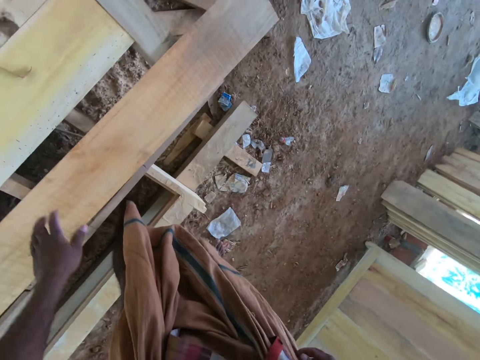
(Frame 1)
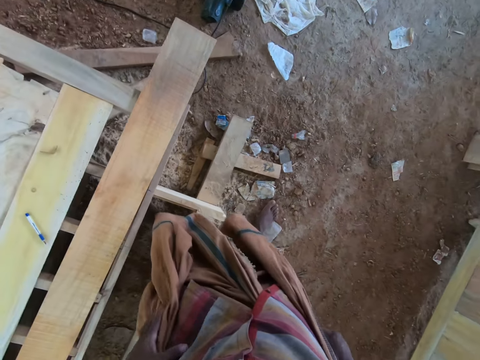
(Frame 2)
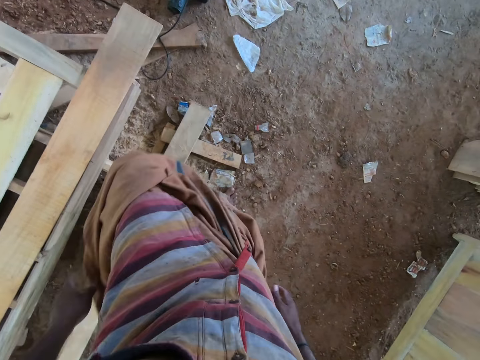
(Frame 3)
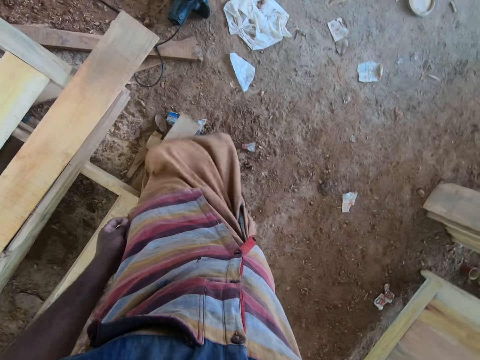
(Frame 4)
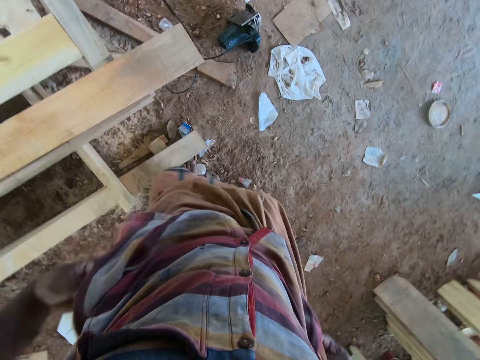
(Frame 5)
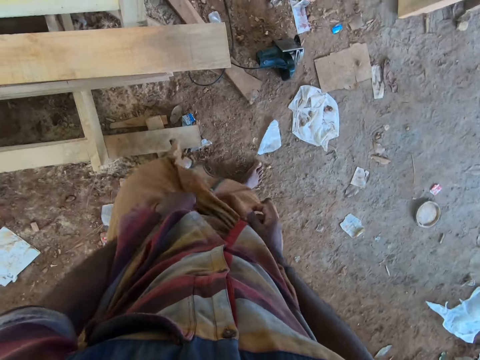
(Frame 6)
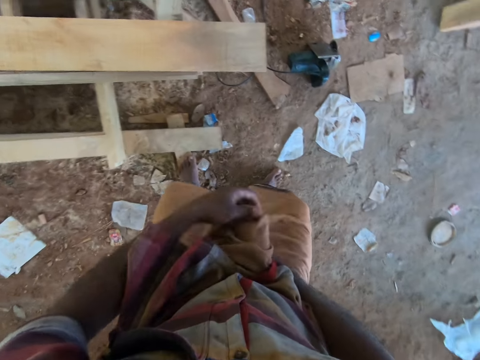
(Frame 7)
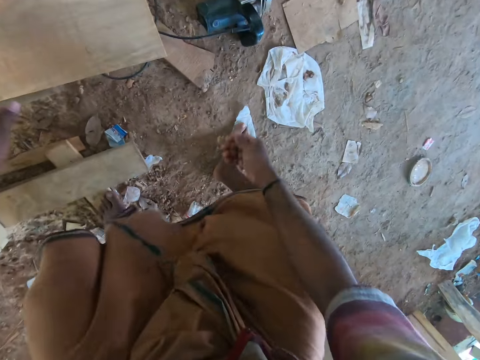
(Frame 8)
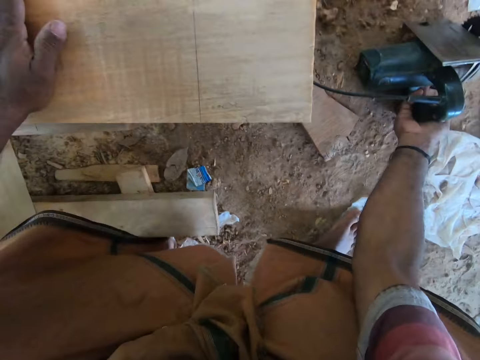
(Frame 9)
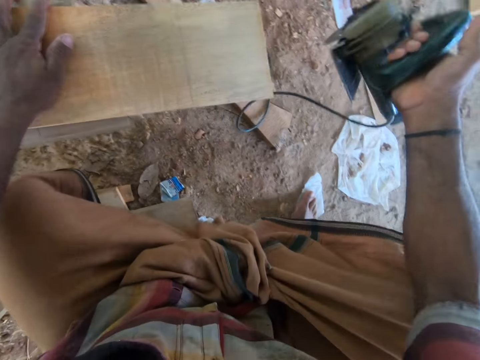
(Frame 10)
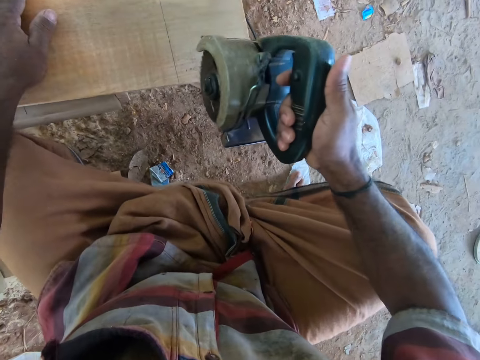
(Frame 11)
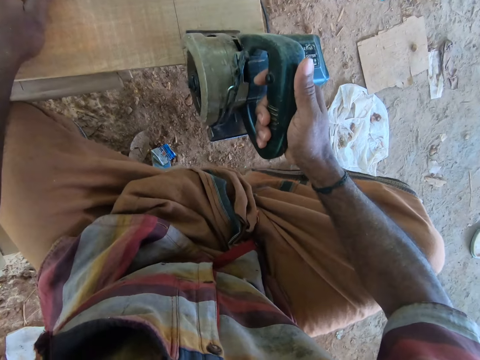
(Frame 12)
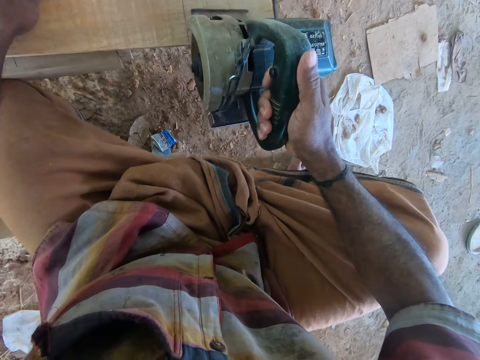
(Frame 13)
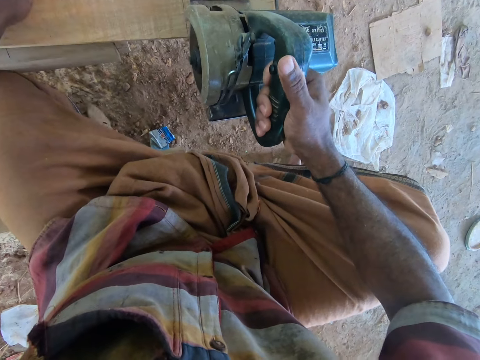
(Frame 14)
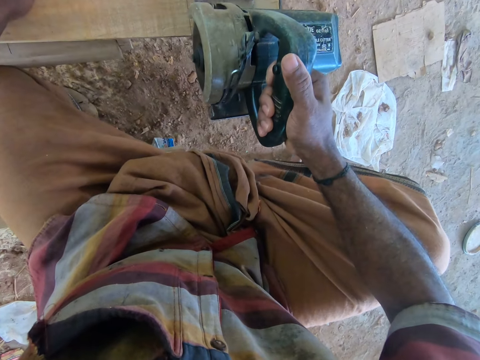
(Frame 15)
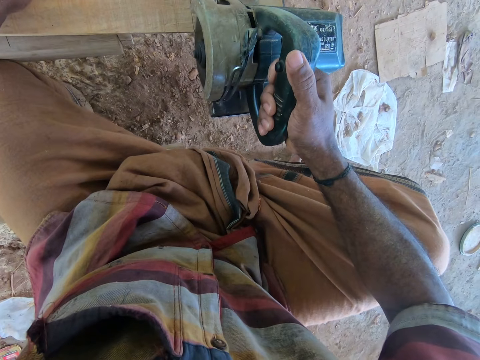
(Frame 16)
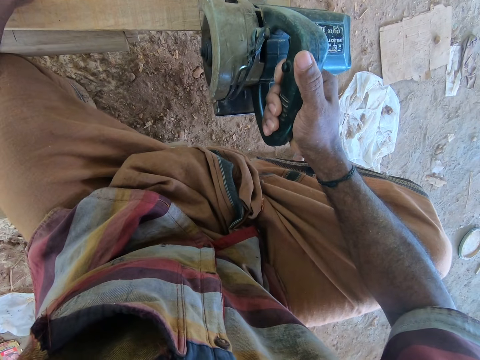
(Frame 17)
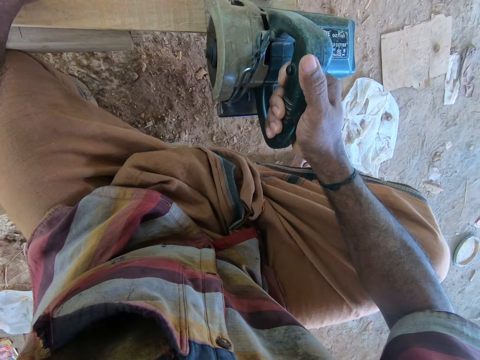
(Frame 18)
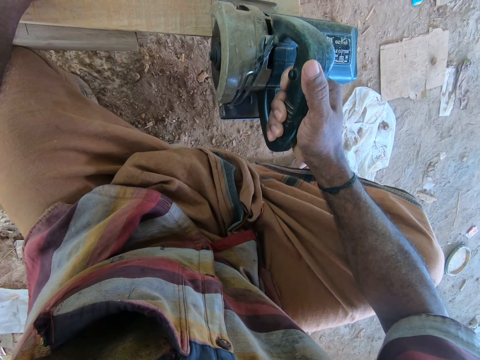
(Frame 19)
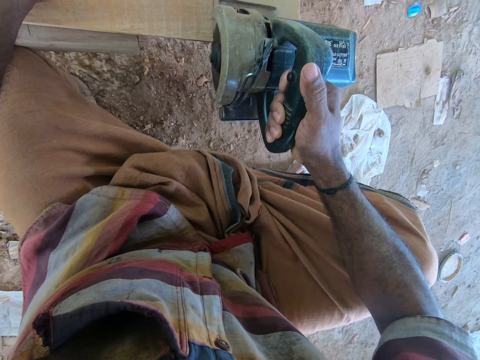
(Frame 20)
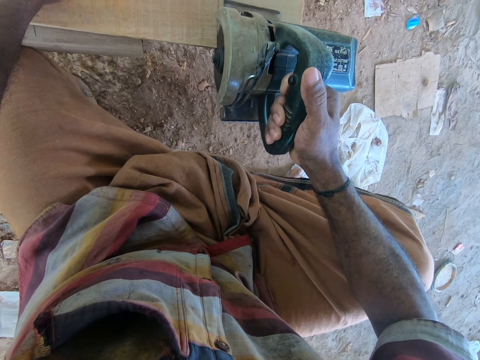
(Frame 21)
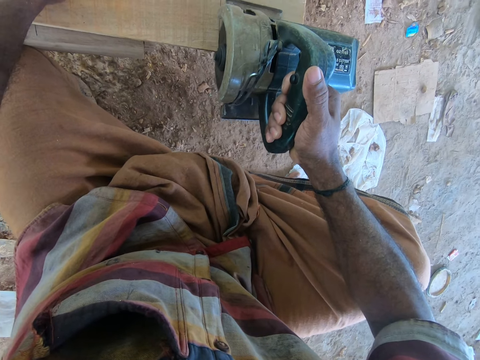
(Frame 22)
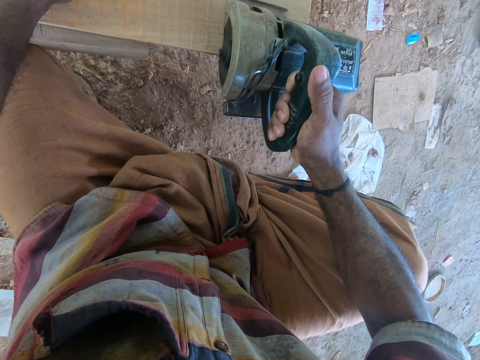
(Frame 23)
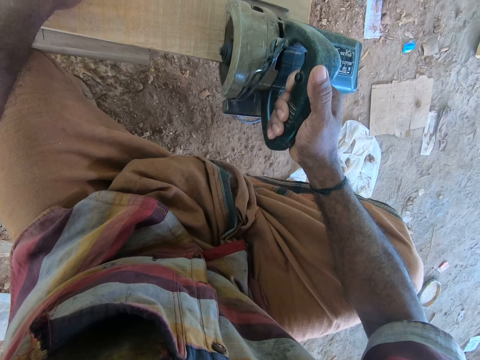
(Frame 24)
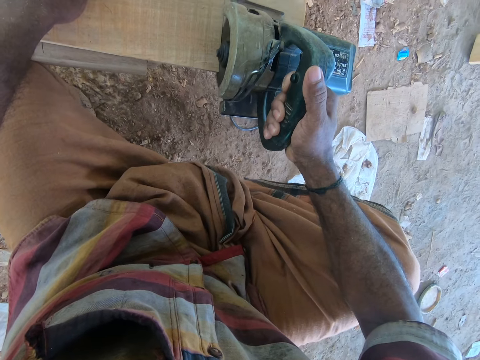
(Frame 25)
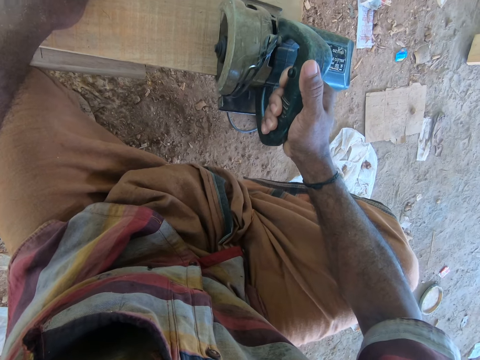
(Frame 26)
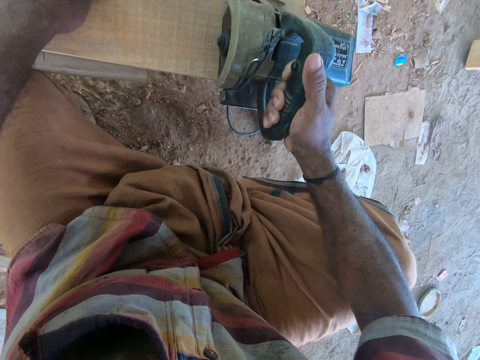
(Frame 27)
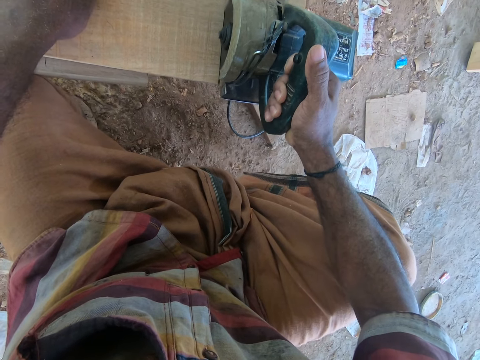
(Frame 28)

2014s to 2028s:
The camera wearer drops the piece of wood on the wooden platform with his left hand. He adjusts his wrapper with both hands. He walks. He picks up the angle grinder from the ground with his right hand. He cuts the piece of wood with the angle grinder in his right hand.

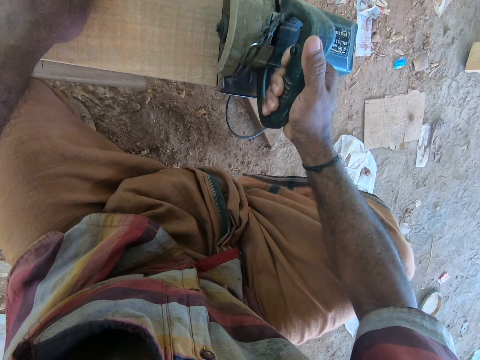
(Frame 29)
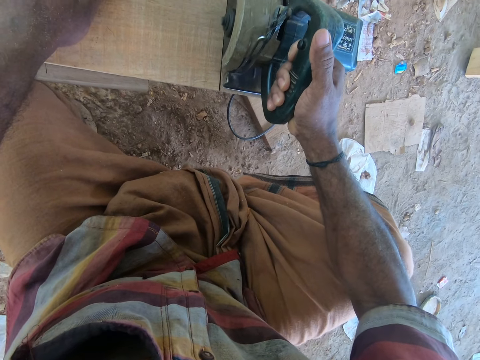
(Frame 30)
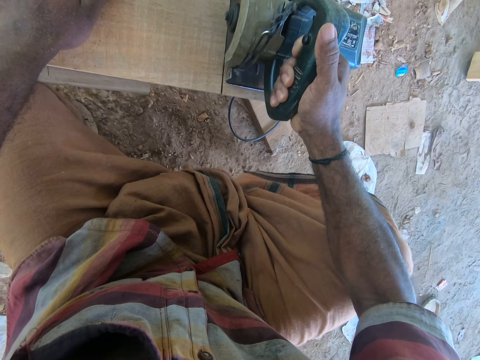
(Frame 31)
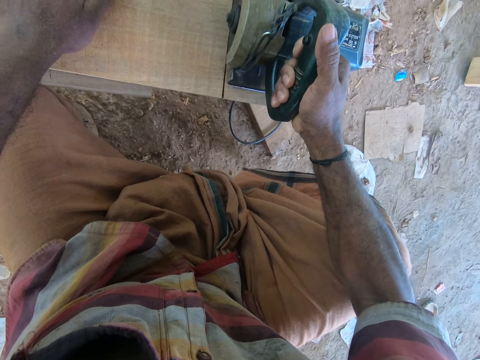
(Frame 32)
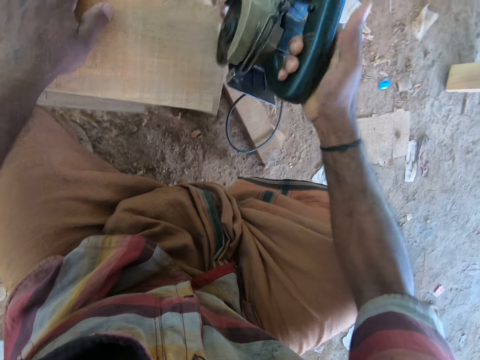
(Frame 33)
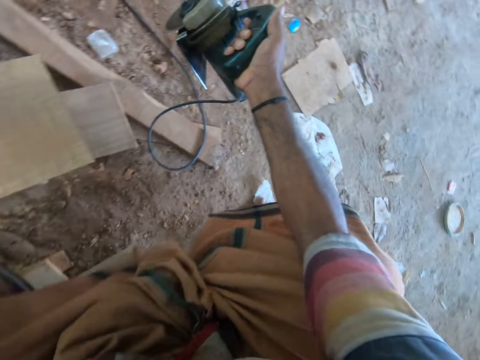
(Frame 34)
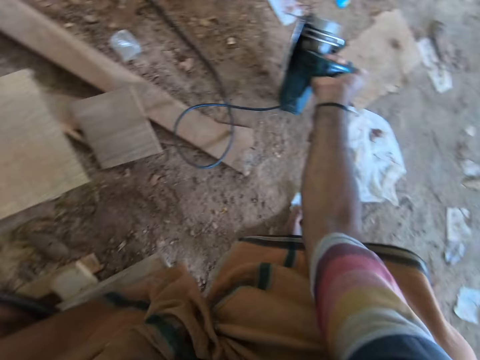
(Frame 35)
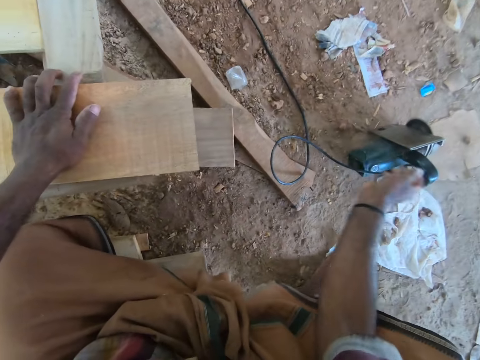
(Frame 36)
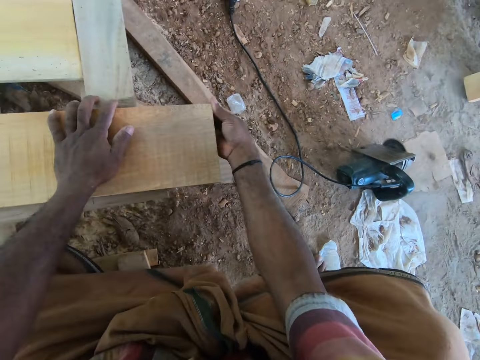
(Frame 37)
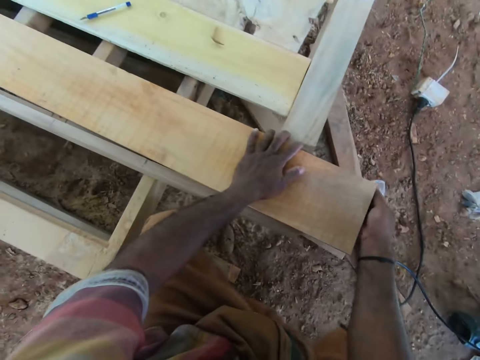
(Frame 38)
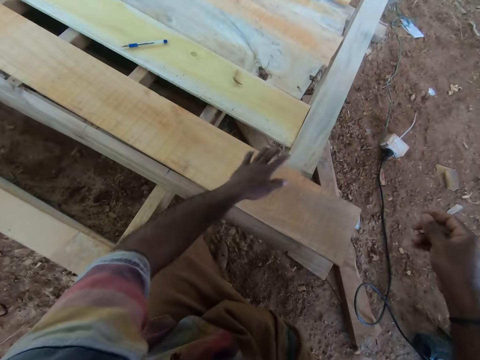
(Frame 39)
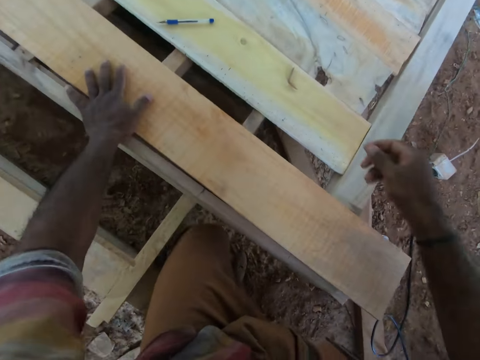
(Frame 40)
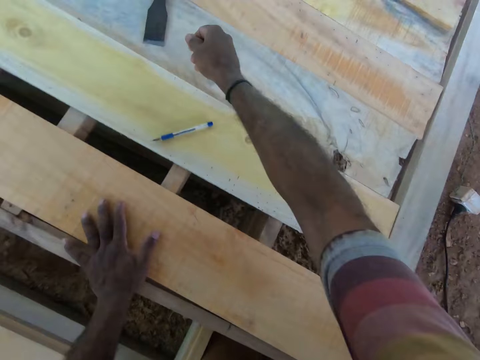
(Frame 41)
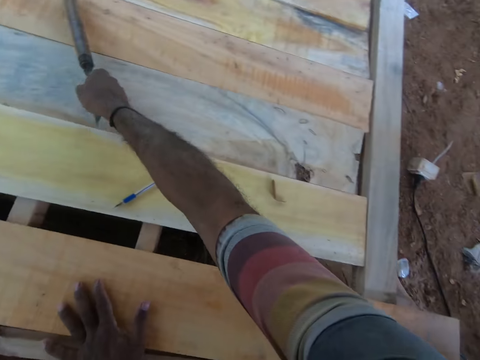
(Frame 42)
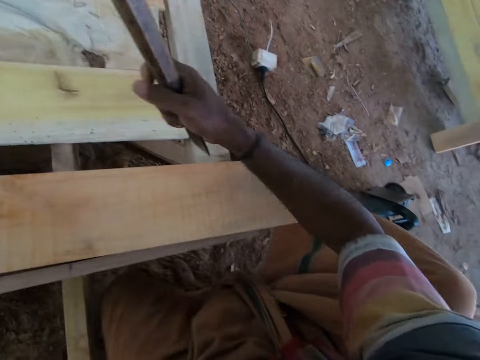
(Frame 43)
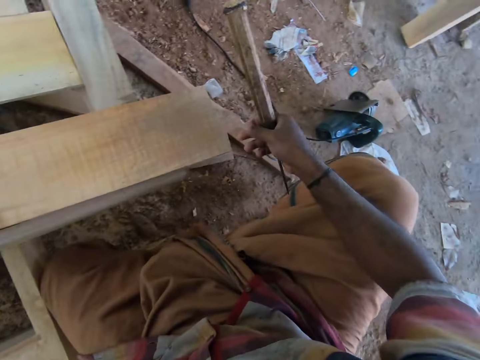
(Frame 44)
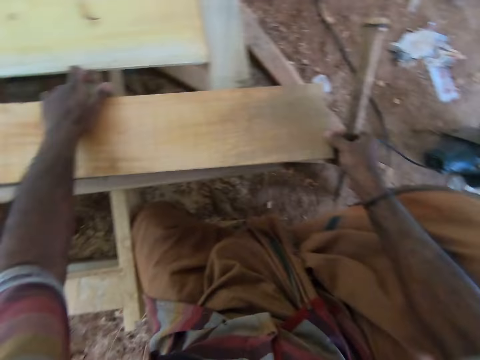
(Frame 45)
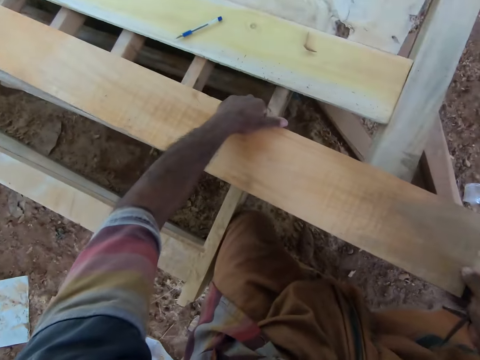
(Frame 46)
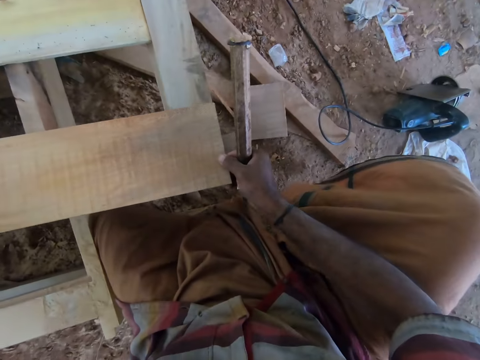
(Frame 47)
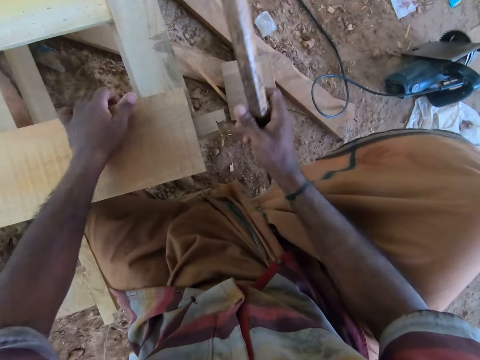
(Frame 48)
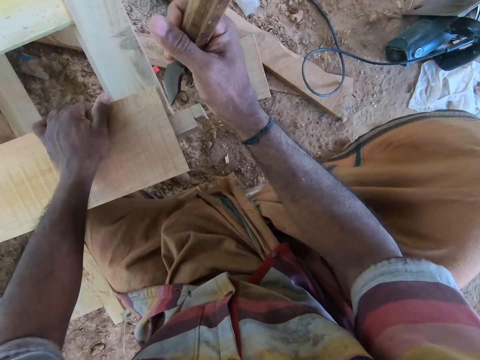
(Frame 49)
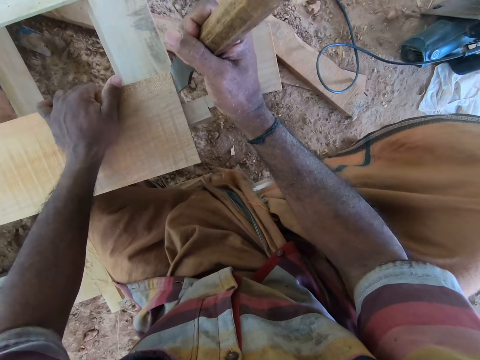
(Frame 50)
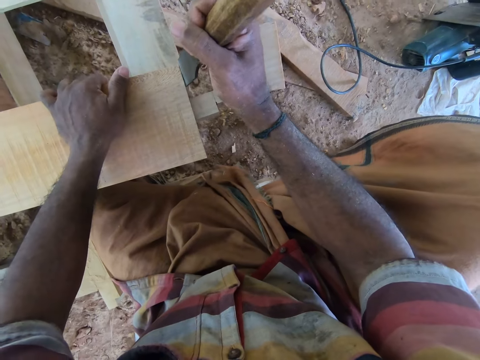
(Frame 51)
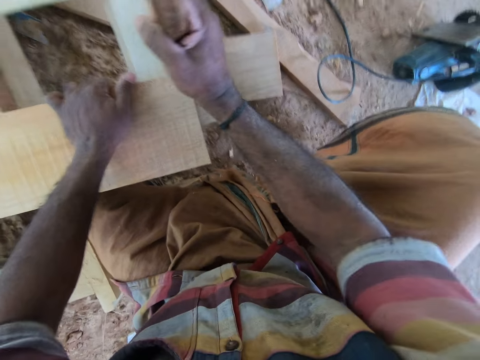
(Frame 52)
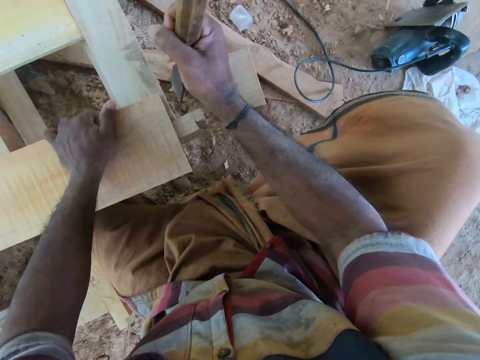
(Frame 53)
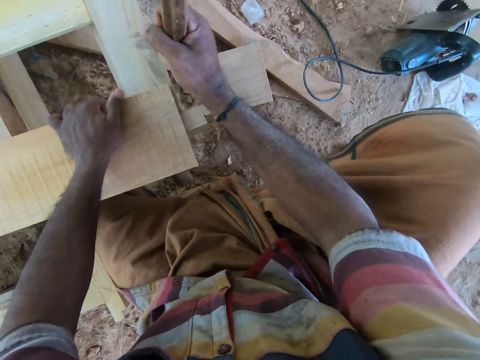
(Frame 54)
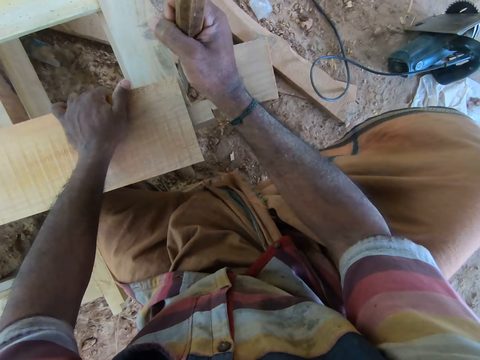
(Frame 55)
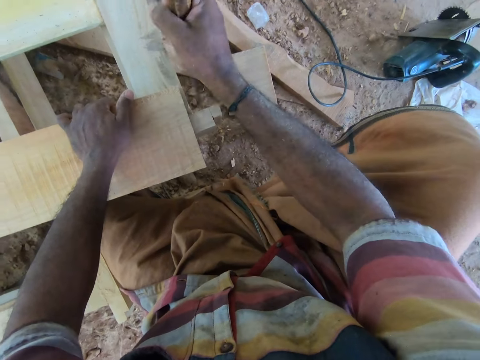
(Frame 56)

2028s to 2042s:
The camera wearer drops the angle grinder on the ground with his right hand. He picks up the chisel from the wooden platform with his right hand. He aligns the wood. He moves the piece of wood on the wooden platform with both hands. He removes some wood from the piece of wood with the chisel in his right hand. He shapes the wood edge with the chisel.
